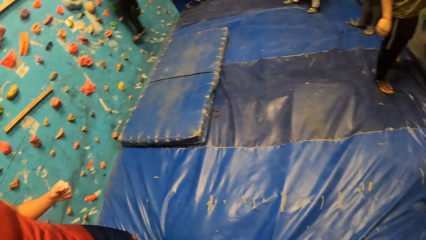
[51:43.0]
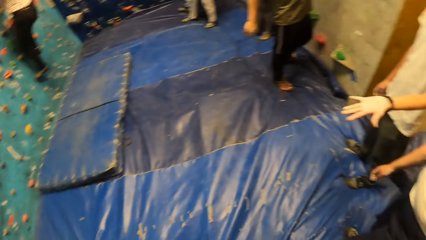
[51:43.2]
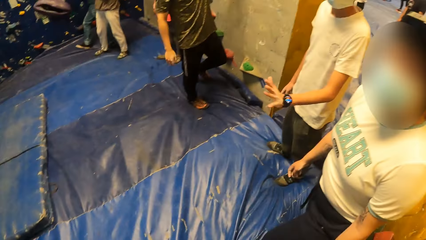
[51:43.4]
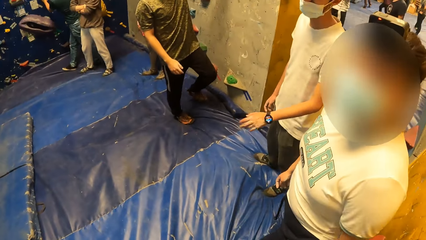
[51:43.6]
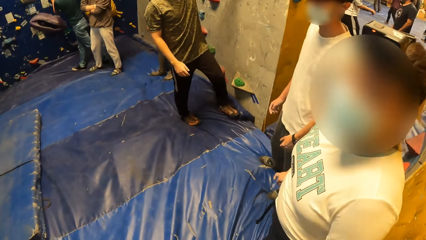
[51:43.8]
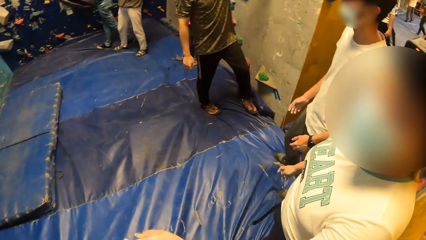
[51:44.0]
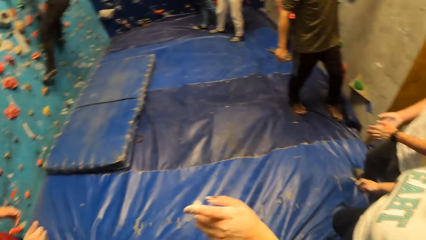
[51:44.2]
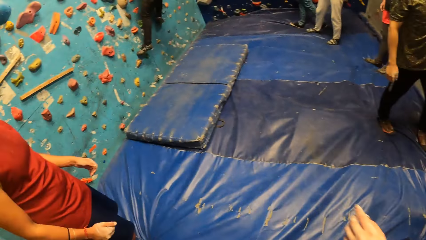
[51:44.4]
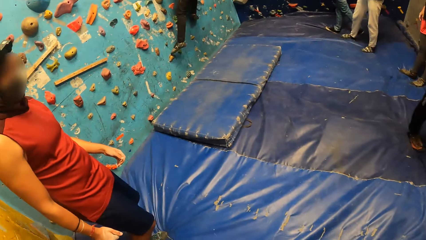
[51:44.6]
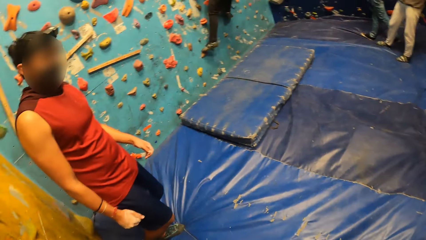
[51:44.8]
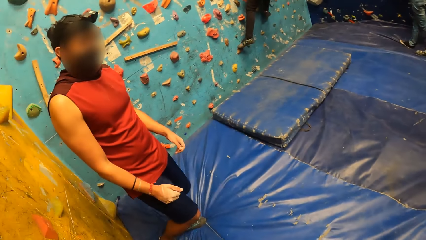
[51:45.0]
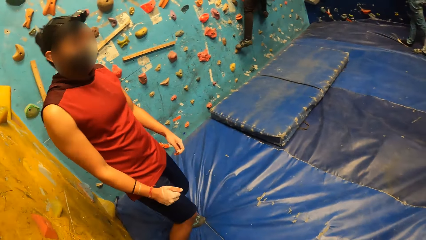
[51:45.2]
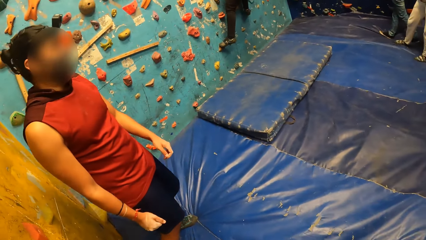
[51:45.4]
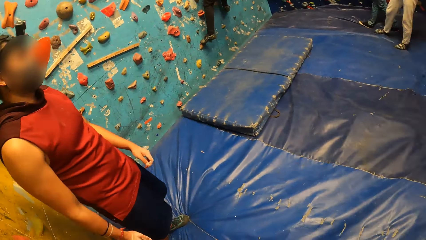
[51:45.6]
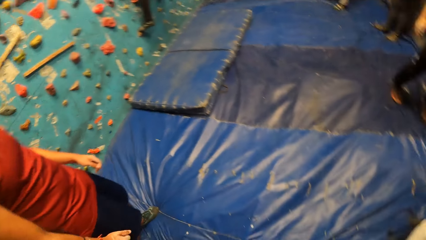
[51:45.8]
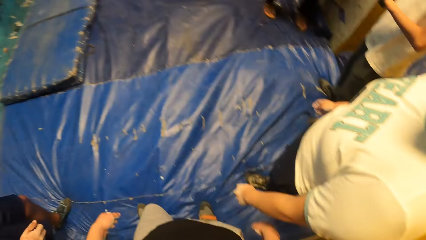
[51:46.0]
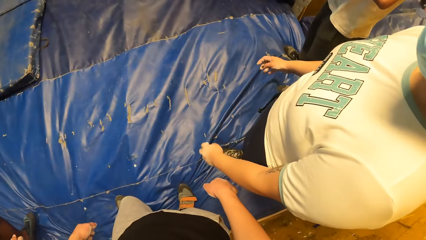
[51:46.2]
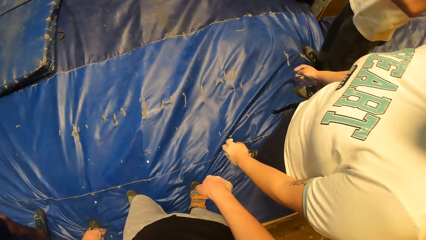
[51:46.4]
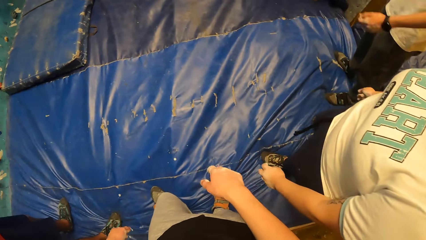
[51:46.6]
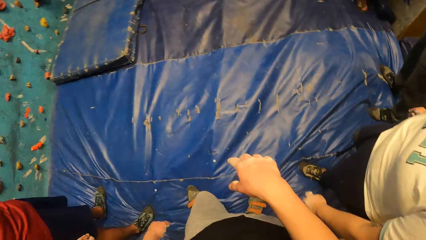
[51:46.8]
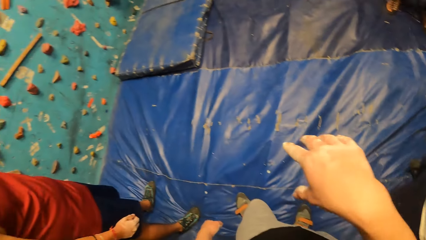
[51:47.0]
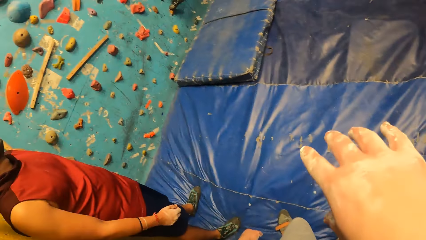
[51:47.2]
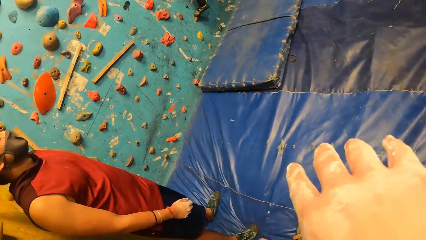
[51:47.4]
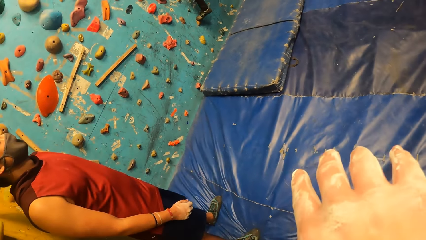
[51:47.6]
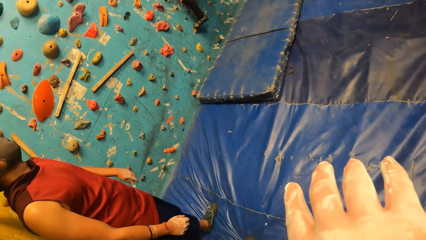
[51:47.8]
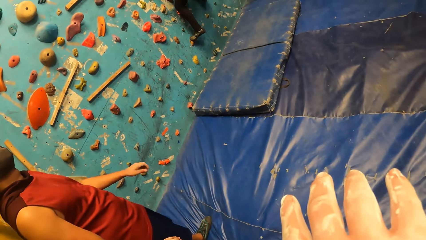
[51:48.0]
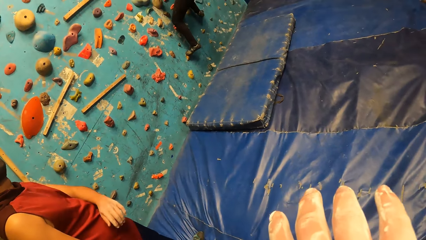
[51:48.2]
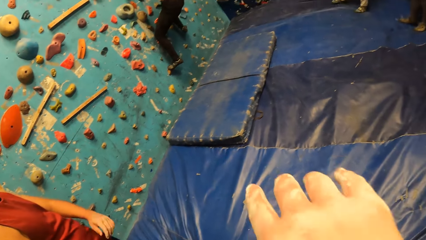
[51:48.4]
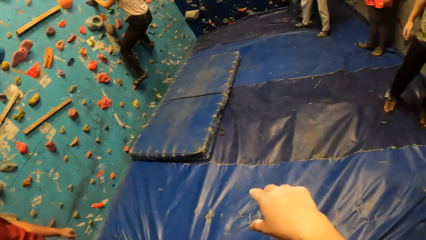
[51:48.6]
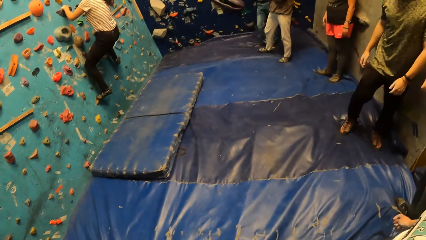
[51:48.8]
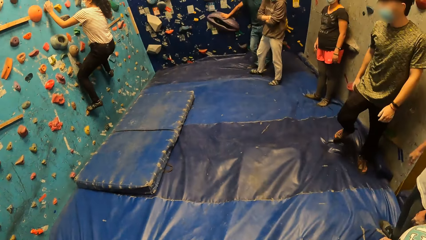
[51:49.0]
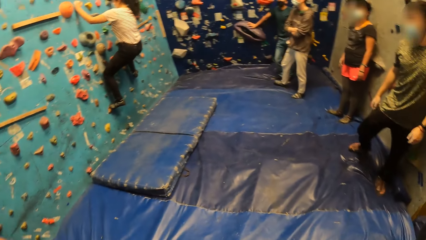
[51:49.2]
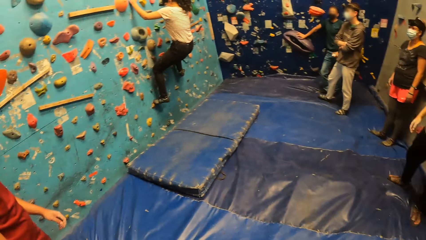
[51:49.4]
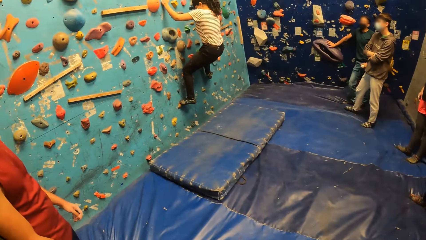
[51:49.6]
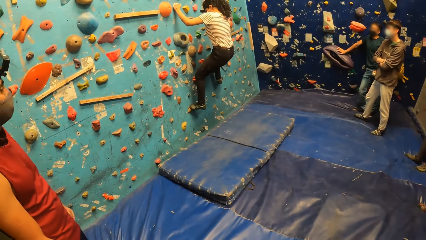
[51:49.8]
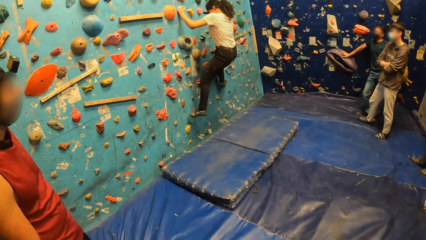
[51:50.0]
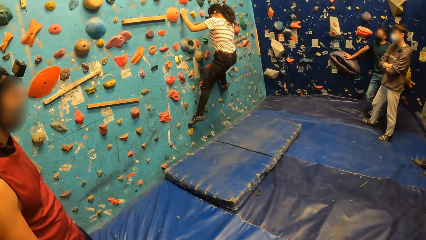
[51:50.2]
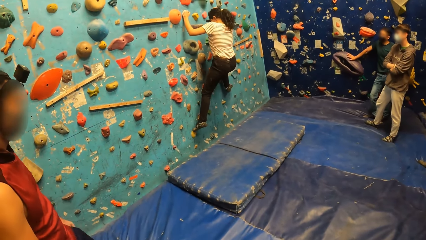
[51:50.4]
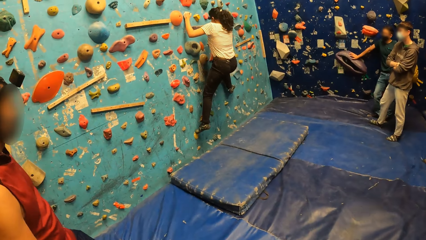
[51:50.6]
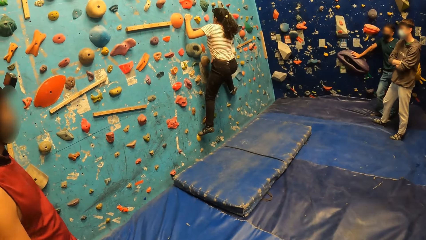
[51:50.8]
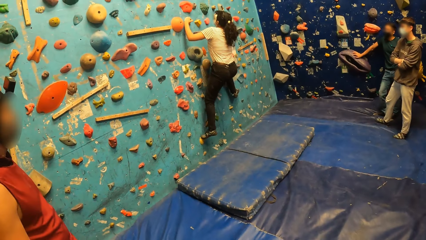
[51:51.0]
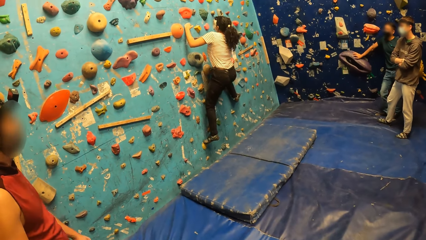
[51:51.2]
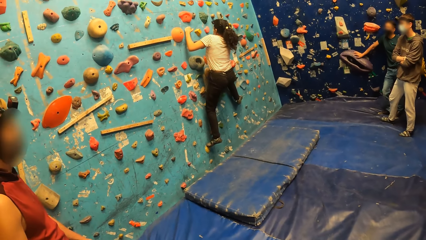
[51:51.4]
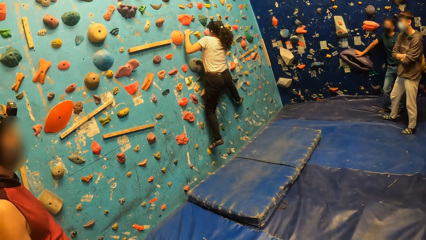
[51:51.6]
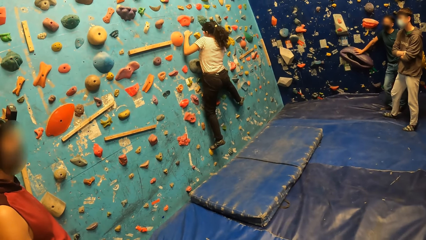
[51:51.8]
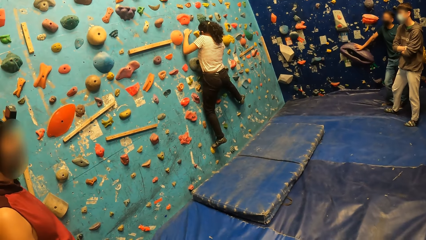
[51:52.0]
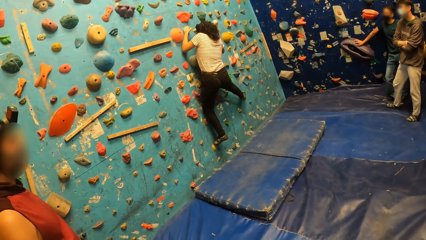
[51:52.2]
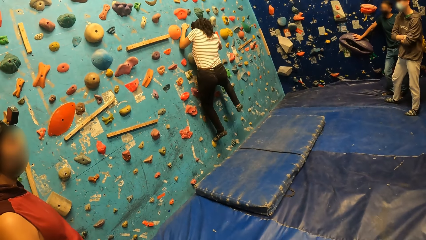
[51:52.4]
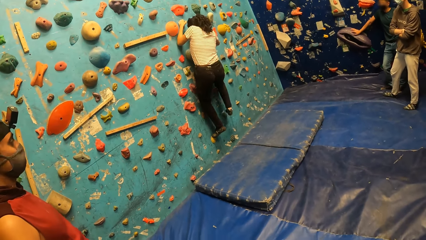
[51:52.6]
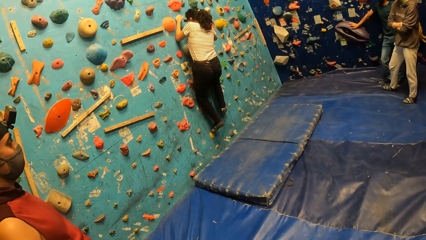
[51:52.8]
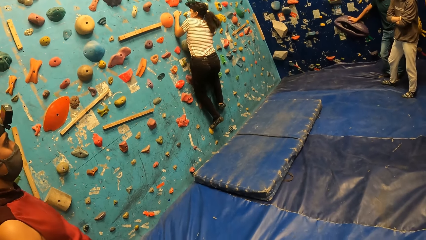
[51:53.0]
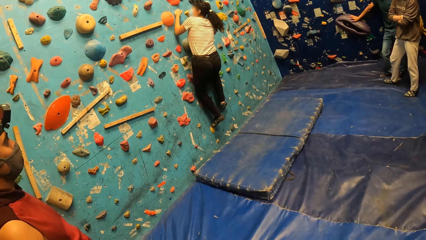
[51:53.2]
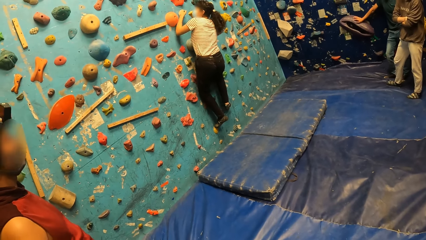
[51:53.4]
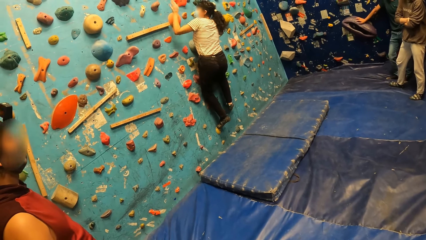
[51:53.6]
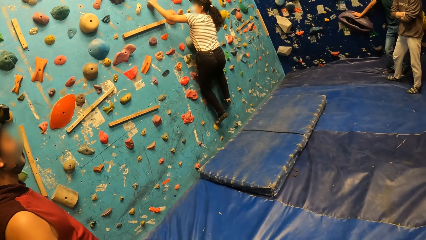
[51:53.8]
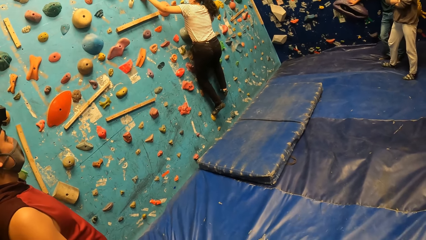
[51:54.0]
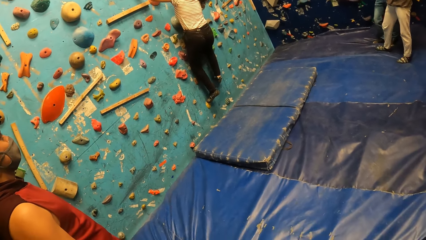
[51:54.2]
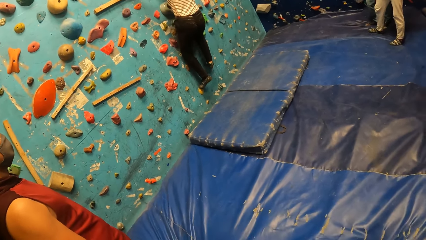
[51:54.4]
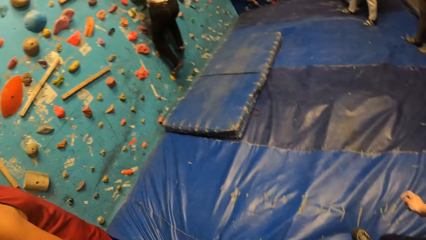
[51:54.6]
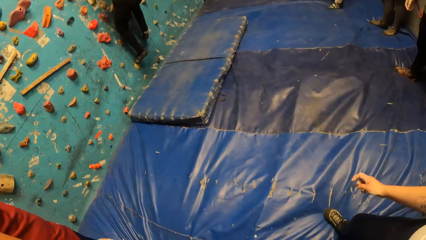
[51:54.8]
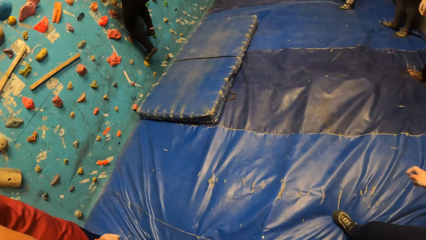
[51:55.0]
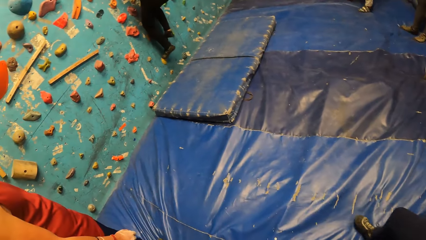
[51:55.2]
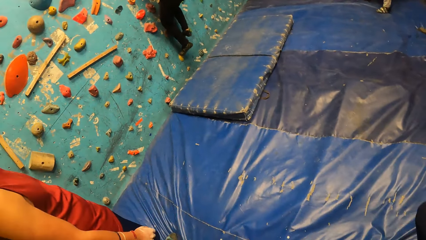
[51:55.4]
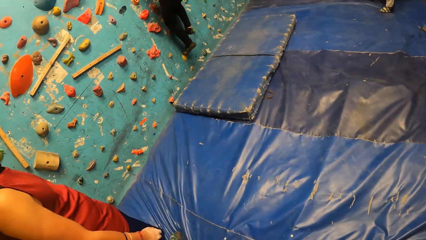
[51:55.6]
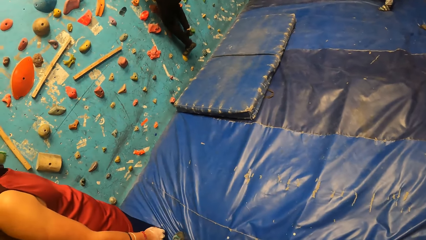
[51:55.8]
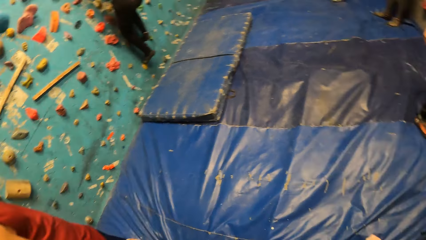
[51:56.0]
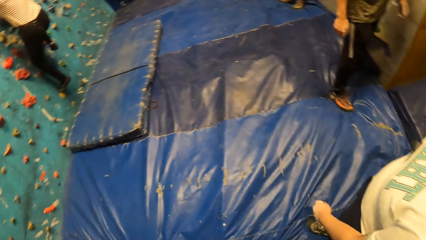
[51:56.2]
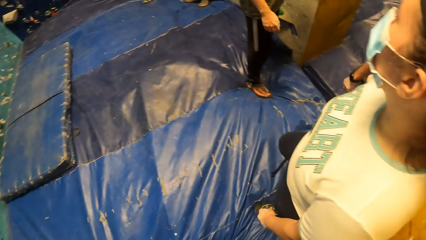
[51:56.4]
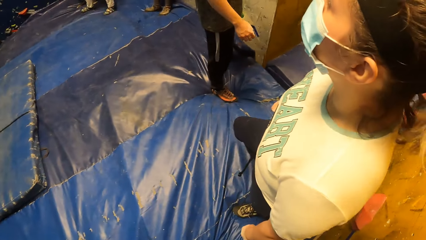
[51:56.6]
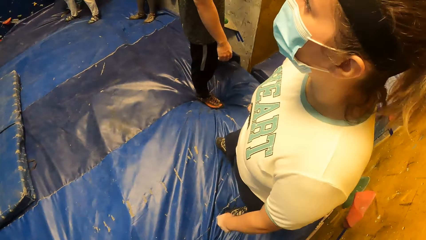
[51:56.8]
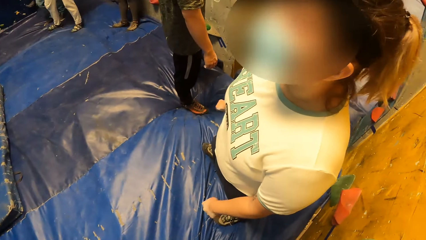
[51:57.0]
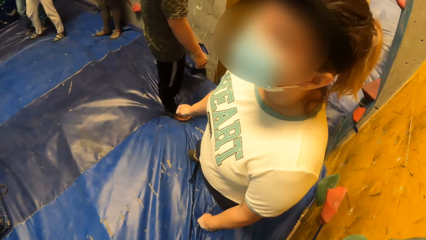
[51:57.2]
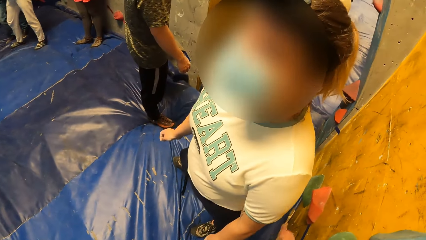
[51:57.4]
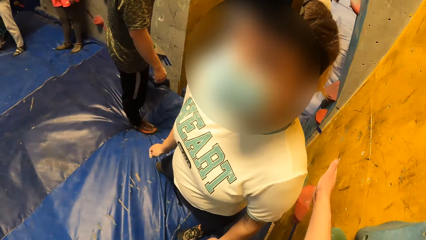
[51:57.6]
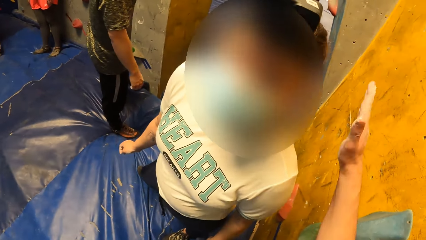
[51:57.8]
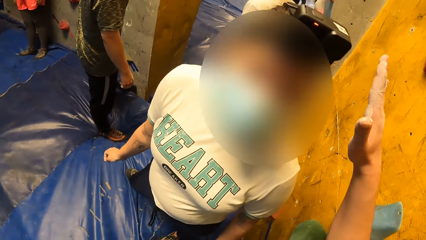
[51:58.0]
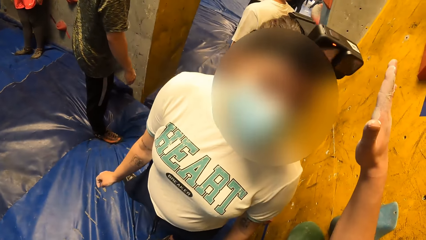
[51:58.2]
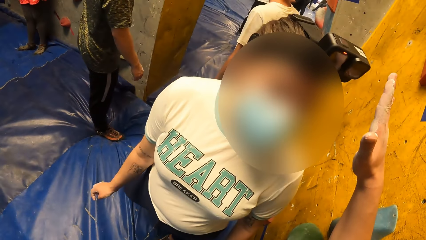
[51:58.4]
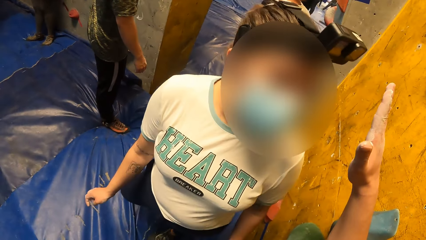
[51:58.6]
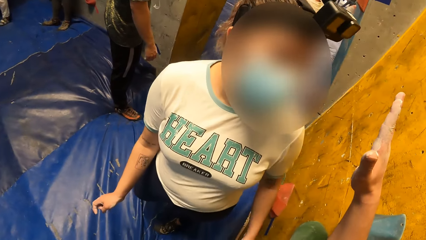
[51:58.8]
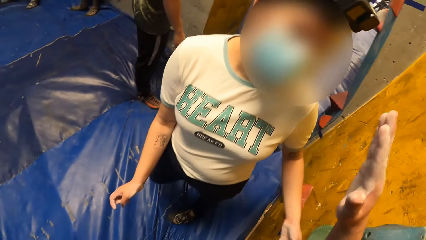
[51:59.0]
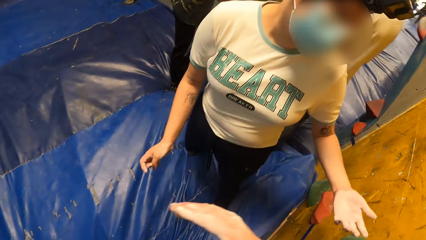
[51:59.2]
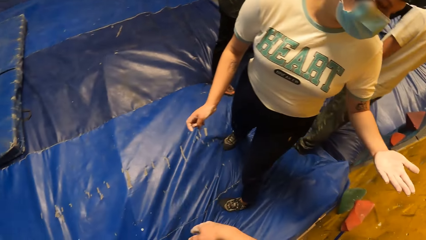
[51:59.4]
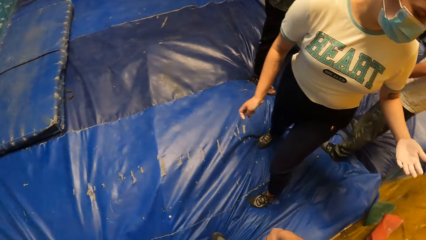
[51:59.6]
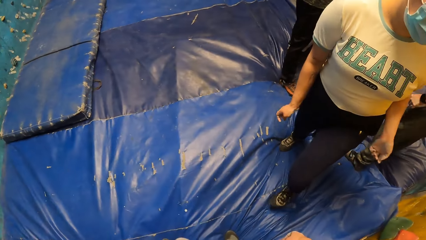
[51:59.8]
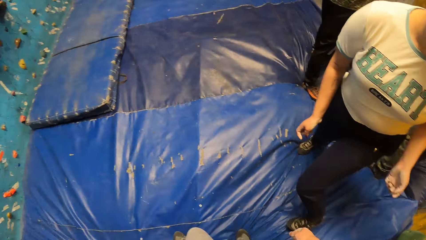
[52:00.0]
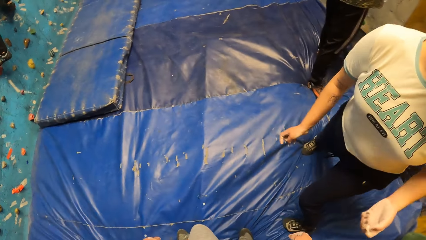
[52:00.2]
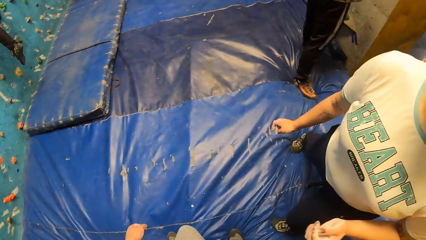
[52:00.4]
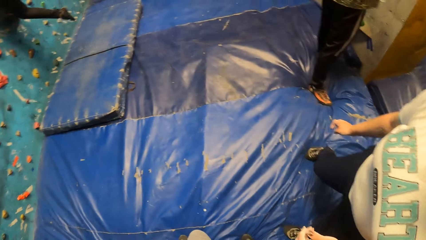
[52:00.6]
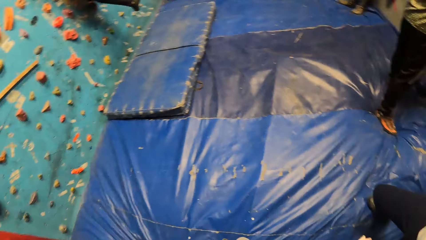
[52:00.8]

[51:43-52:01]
A man does a hand gesture. The camera wearer looks around the room. He lifts his hand and puts his hand down. A woman climbs on the wall climbing game. The camera wearer looks around the room. He converses with a lady and does a hand gesture. Another woman does a hand gesture.
